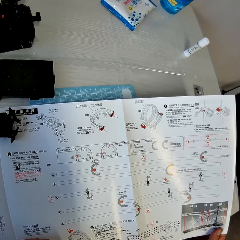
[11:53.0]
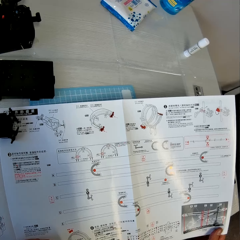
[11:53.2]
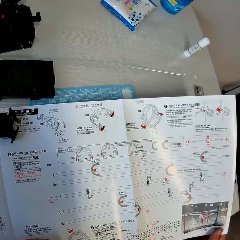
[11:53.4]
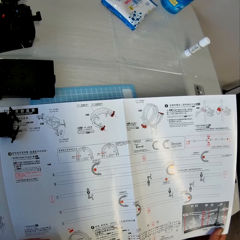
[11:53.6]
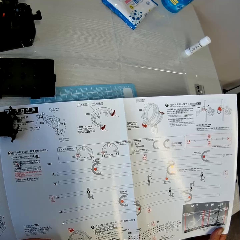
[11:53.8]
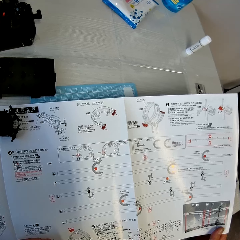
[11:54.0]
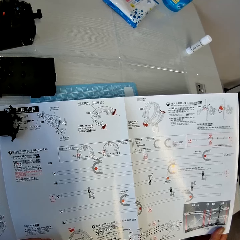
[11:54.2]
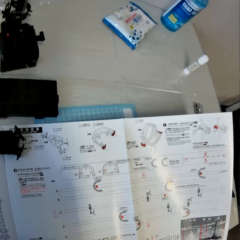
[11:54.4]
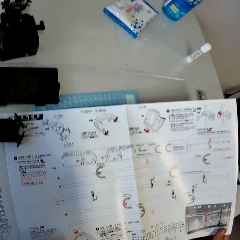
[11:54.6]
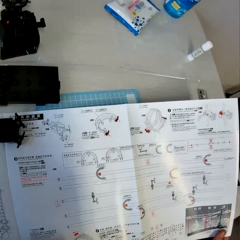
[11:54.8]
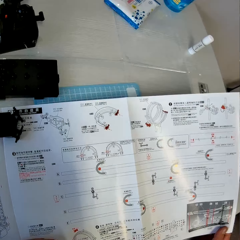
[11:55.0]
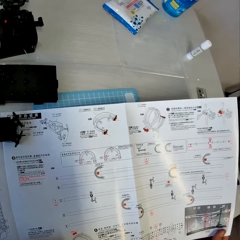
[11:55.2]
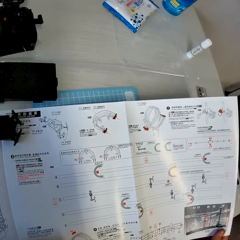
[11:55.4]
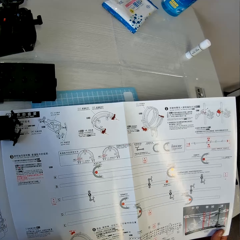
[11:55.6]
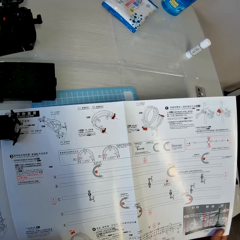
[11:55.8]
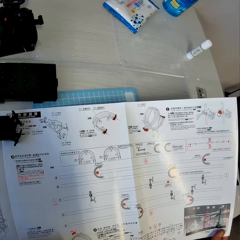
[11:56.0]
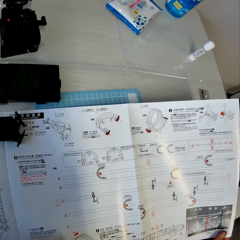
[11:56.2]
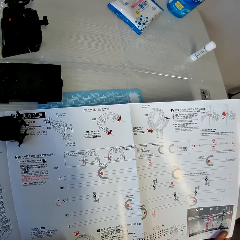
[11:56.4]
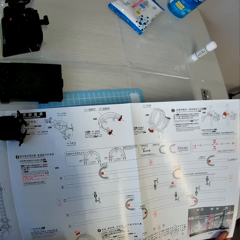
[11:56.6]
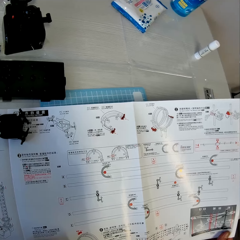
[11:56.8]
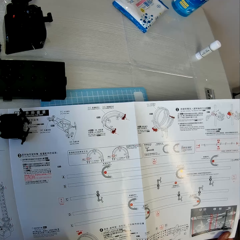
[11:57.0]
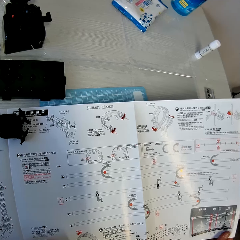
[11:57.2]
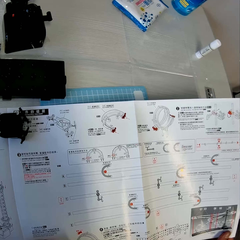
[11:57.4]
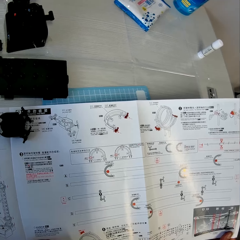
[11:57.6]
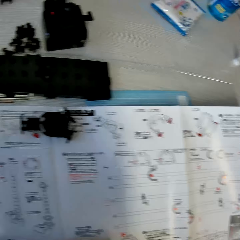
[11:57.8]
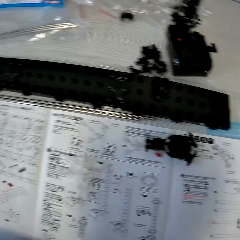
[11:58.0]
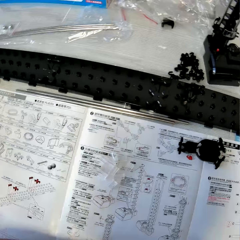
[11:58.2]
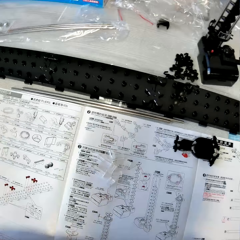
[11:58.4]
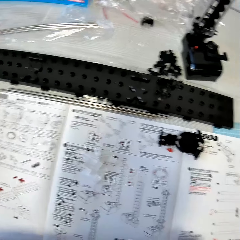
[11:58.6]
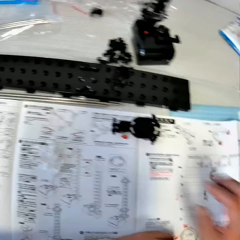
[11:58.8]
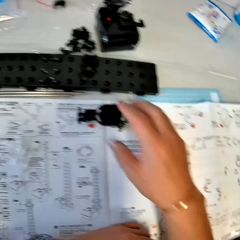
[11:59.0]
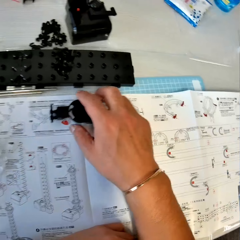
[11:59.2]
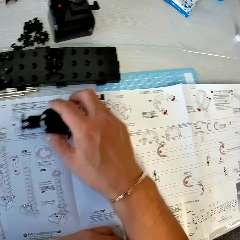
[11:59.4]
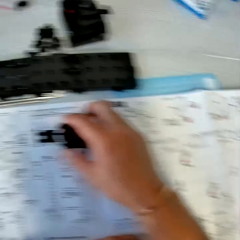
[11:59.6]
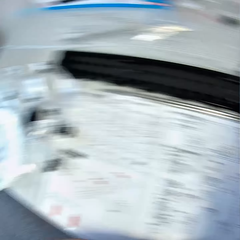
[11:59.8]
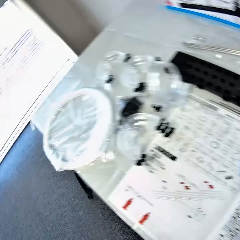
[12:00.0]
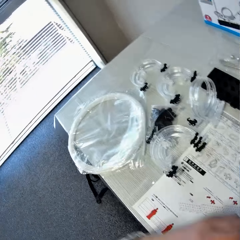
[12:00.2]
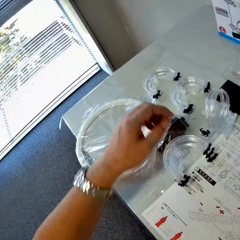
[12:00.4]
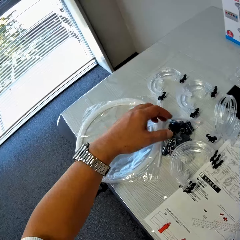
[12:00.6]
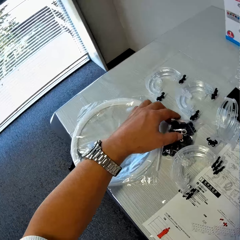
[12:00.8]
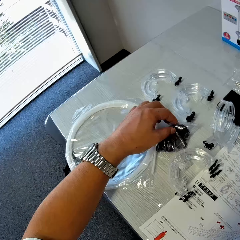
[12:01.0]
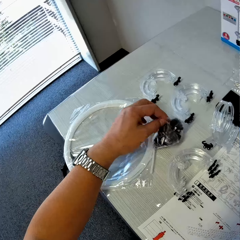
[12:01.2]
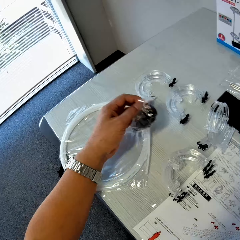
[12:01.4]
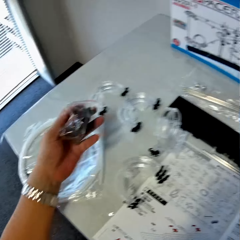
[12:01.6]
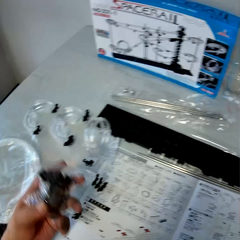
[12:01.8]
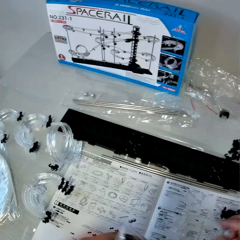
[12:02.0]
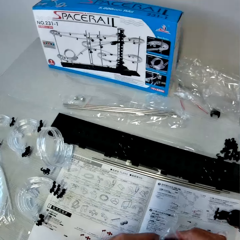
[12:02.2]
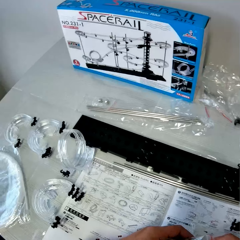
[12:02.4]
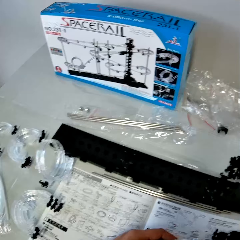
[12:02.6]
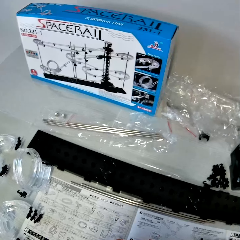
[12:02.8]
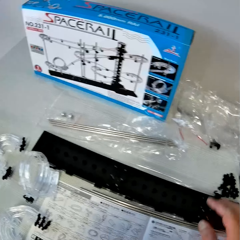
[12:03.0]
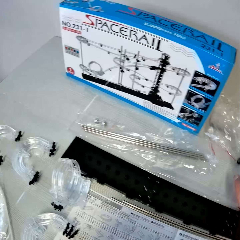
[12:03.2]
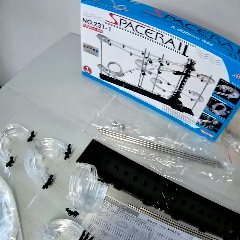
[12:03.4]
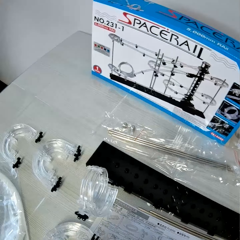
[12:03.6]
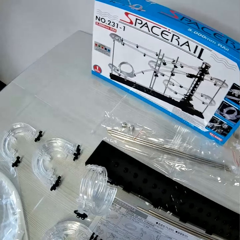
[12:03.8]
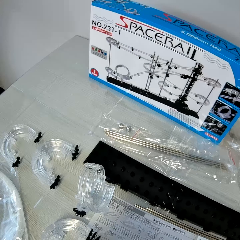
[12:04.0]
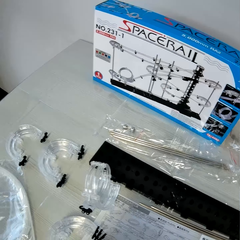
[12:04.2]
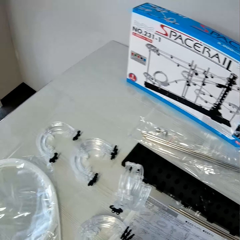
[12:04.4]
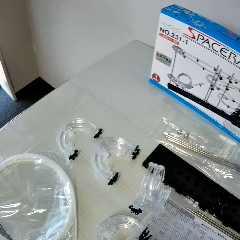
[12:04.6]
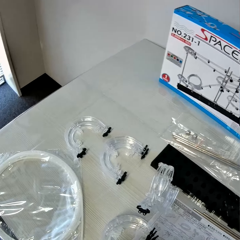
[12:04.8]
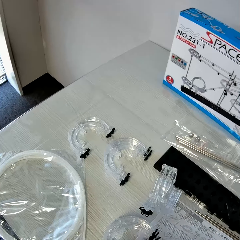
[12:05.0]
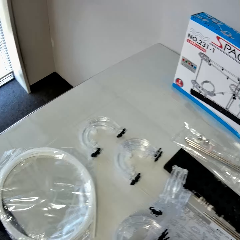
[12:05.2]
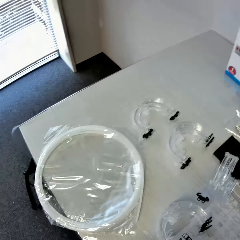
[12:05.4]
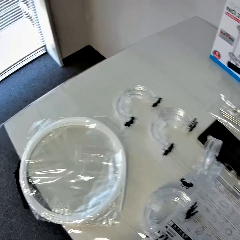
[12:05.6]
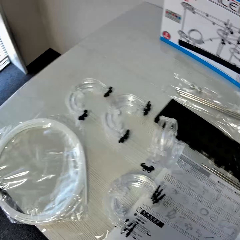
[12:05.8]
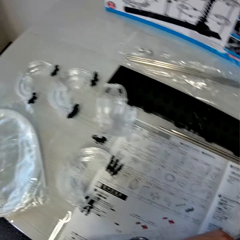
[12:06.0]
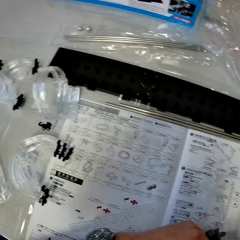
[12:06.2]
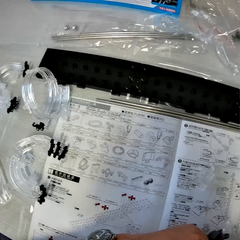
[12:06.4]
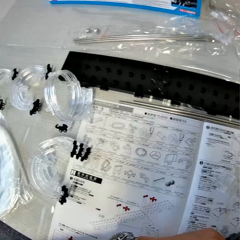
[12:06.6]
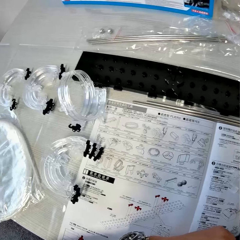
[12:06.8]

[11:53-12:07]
The camera wearer picks up a fork part from the table. He picks up a pack of pieces of space rail parts from the table with his left hand. He picks up a rail stand from the table with his right hand. He looks around the table.

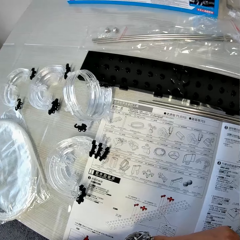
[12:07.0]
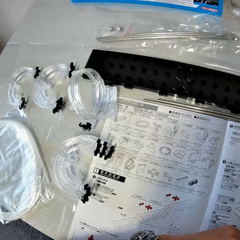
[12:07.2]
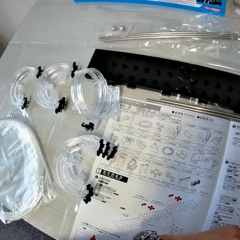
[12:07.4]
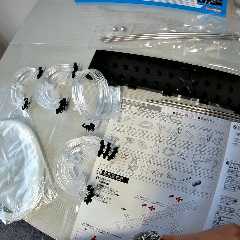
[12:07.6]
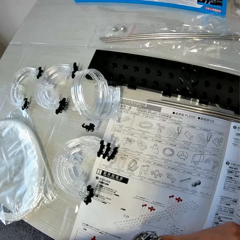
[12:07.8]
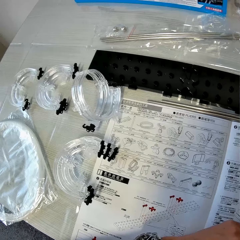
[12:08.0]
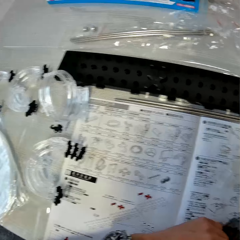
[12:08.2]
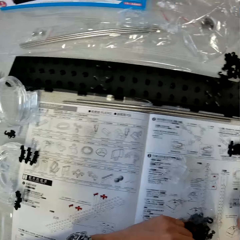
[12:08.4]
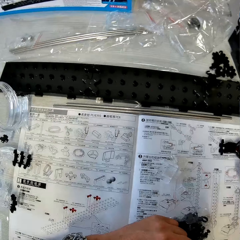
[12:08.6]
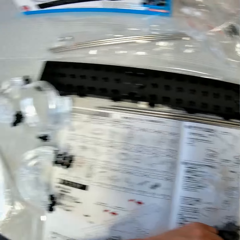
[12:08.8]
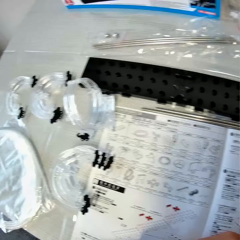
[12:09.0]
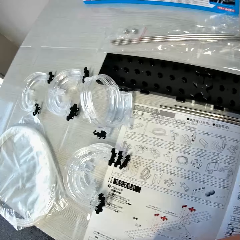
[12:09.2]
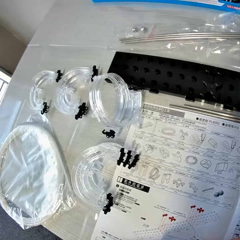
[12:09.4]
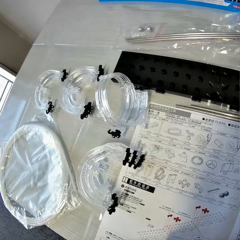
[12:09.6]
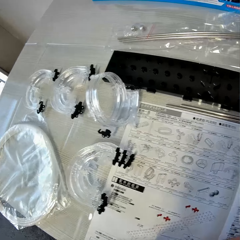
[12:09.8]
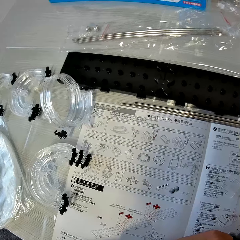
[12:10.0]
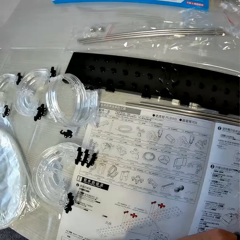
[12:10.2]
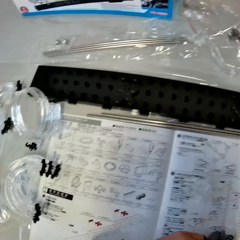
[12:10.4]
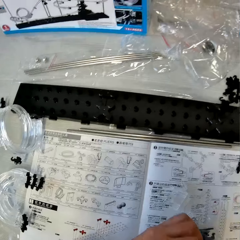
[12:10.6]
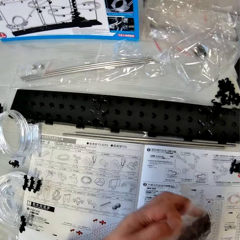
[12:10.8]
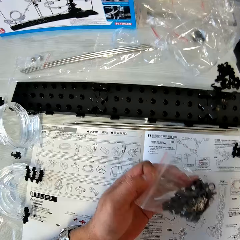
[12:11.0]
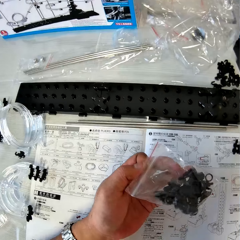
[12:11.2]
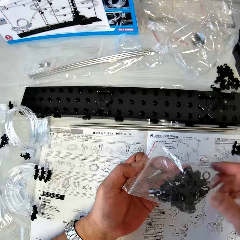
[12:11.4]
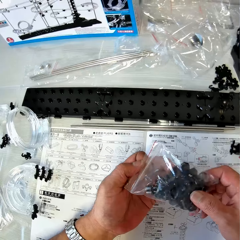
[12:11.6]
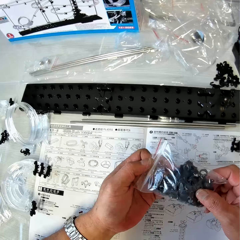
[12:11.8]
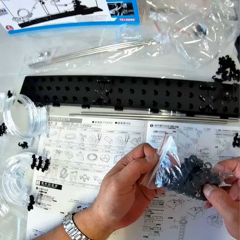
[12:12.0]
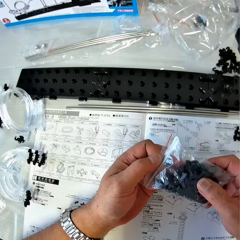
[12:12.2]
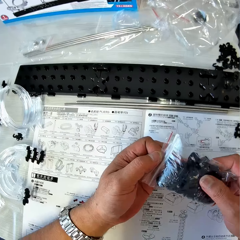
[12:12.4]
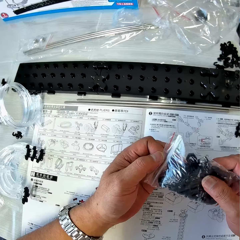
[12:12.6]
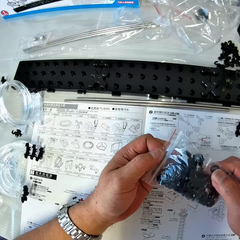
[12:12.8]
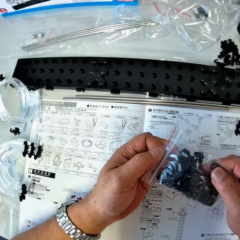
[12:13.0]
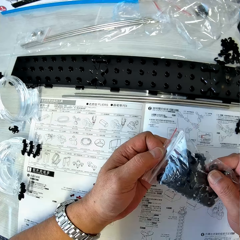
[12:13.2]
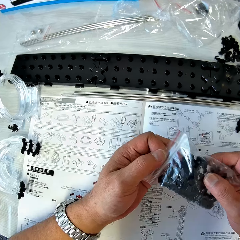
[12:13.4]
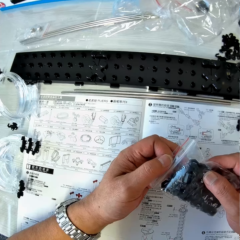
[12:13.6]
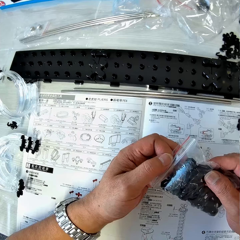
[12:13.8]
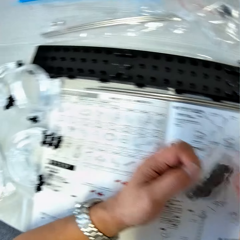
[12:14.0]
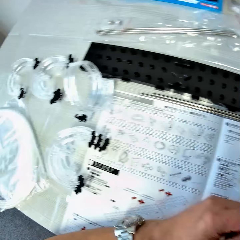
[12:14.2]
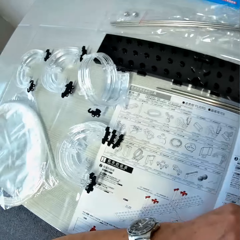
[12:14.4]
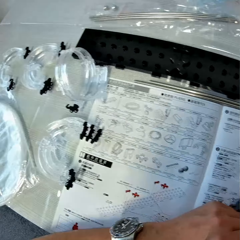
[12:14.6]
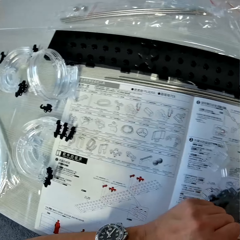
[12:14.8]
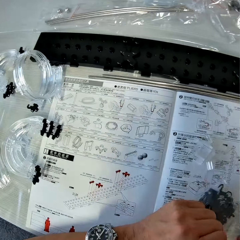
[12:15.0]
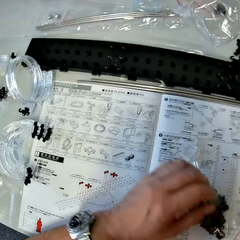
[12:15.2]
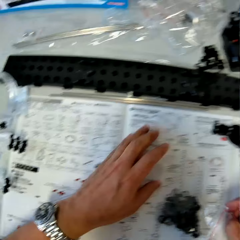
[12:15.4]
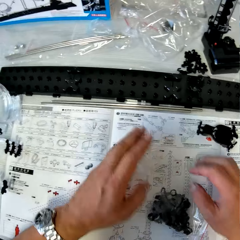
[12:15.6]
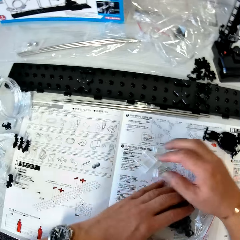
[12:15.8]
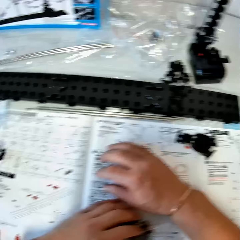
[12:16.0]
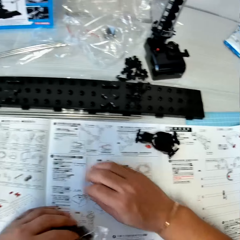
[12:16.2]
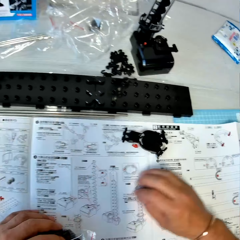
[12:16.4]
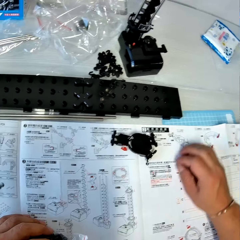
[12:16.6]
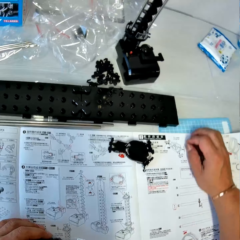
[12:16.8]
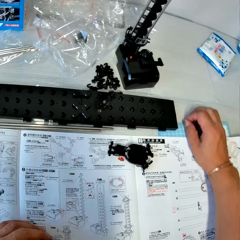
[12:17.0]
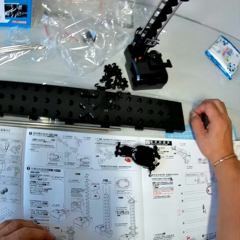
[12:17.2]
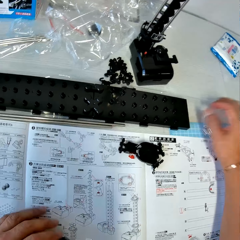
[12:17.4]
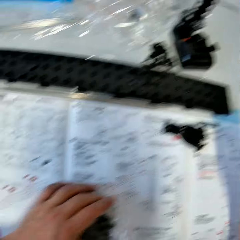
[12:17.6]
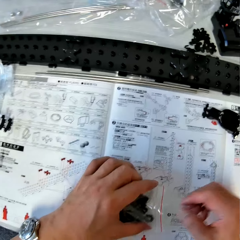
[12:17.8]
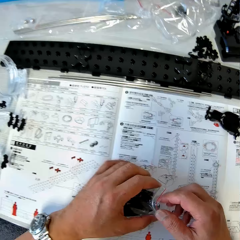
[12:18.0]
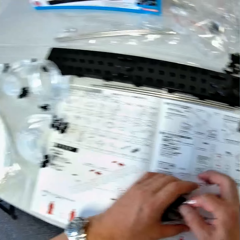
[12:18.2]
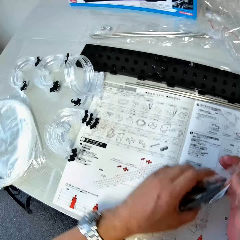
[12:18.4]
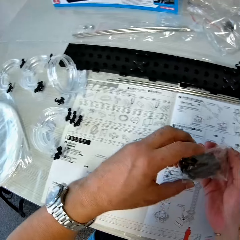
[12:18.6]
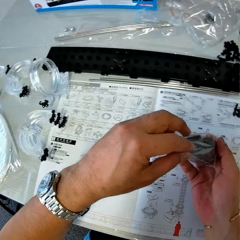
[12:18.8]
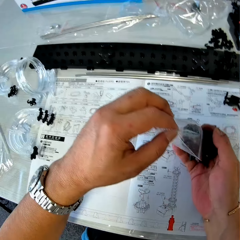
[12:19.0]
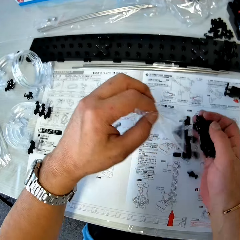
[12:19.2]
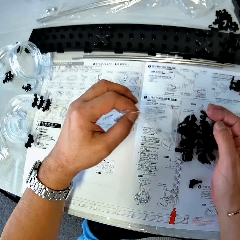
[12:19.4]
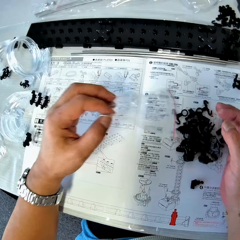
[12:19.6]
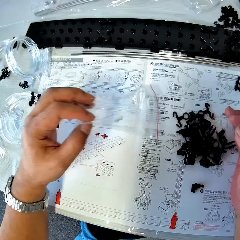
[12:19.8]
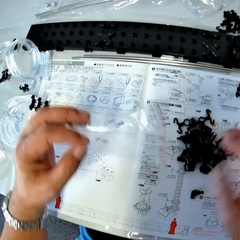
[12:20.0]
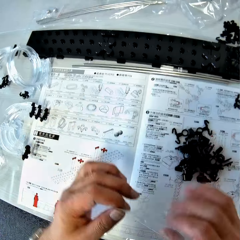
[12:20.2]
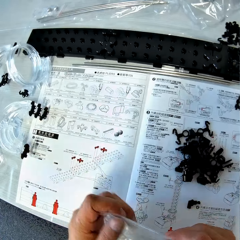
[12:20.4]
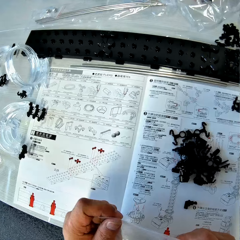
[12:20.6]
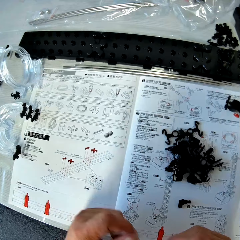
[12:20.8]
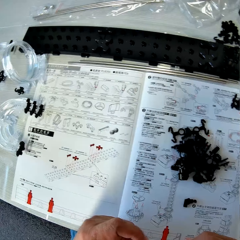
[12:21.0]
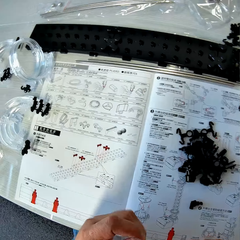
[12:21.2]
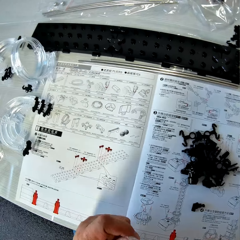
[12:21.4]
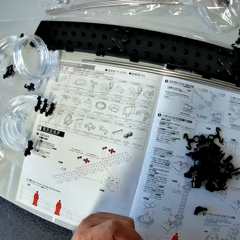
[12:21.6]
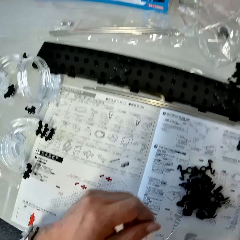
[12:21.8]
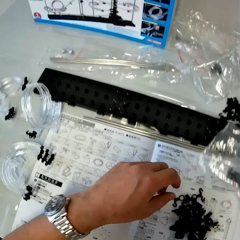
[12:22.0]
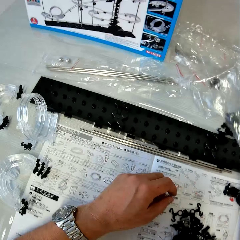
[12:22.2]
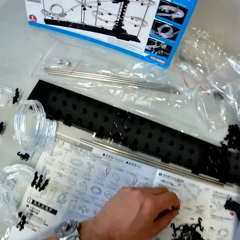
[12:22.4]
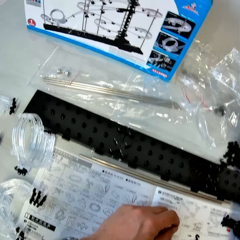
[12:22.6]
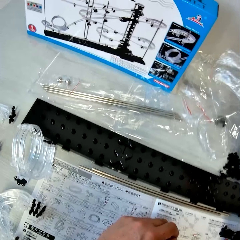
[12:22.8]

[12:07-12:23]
The camera wearer touches the fork part from the table with his right hand. He holds the pack of pieces of space rail parts on the table. He checks the pack of pieces of space rail parts on the table. He drops the pack of pieces of space rail parts on the table. He moves some pieces of space rail across the table. He places his right hand on pieces of space rail parts on the table. He dips his right hand into the pack of pieces of space rail parts. He pours pieces of space rail parts on the table. He holds the empty pack in his hands.
